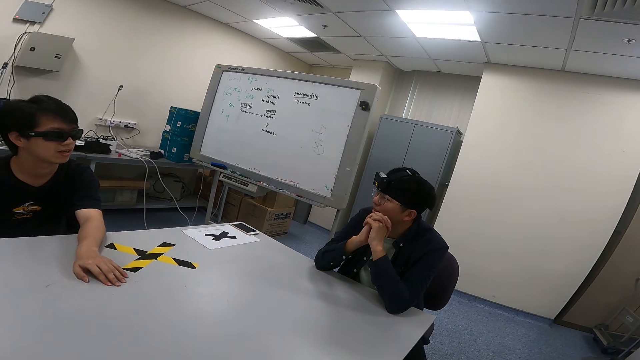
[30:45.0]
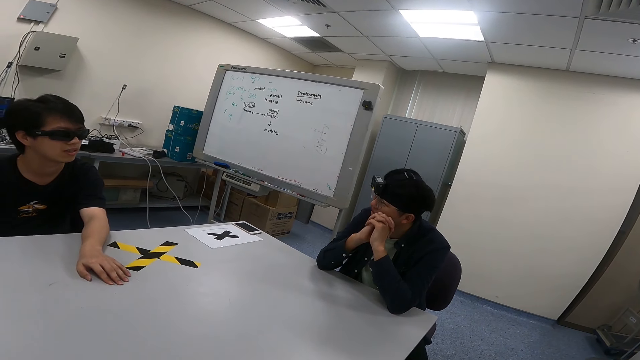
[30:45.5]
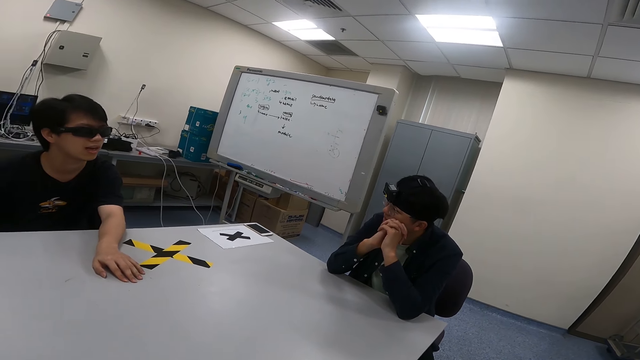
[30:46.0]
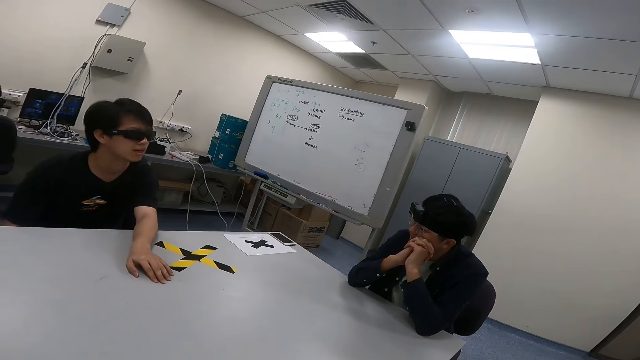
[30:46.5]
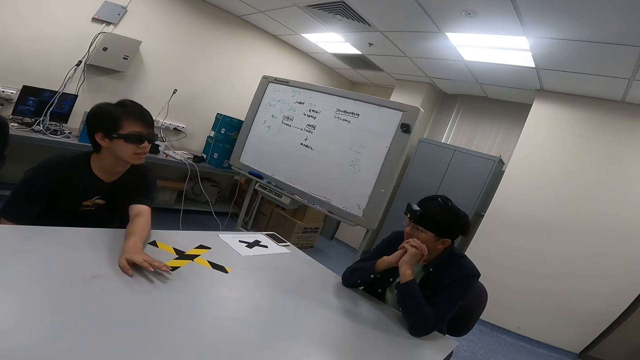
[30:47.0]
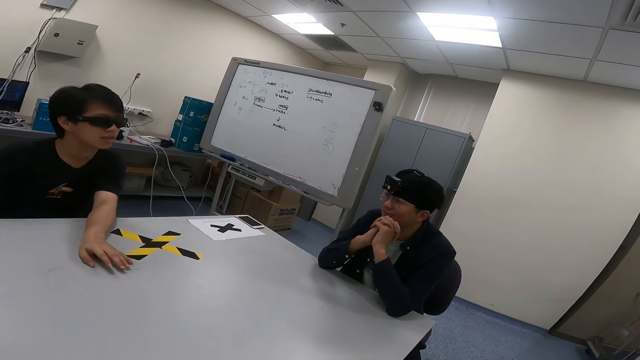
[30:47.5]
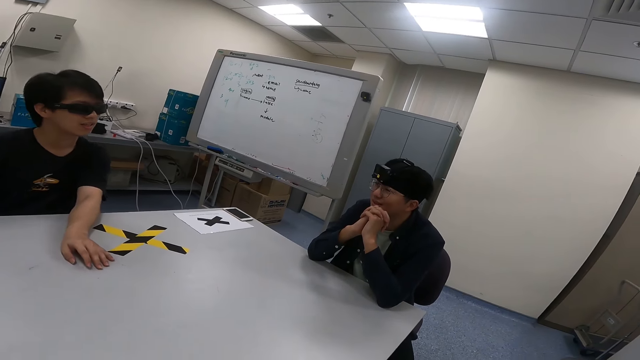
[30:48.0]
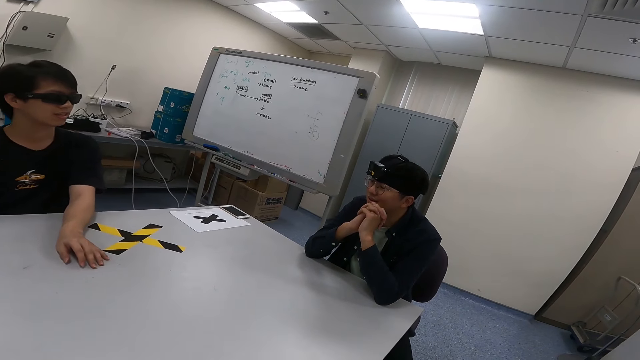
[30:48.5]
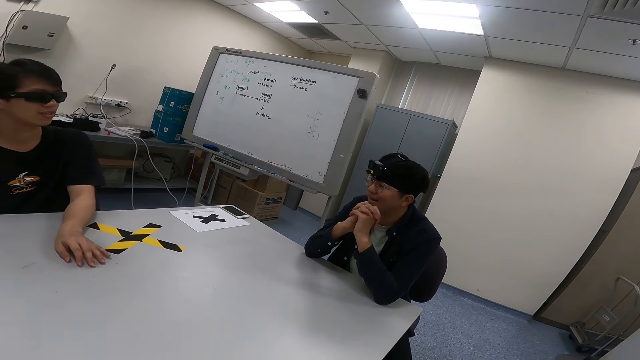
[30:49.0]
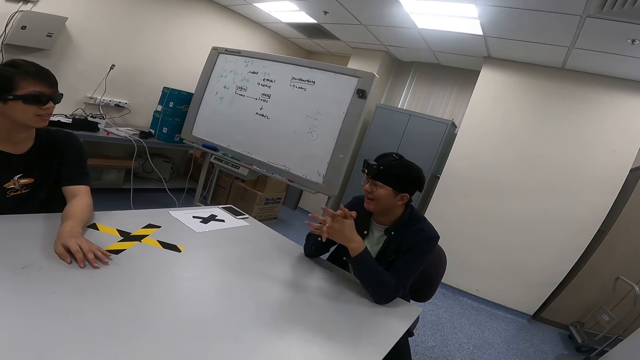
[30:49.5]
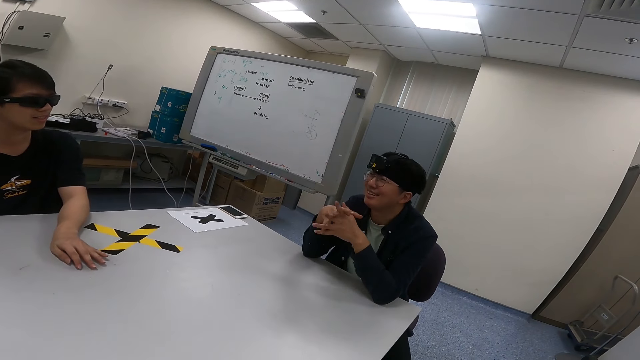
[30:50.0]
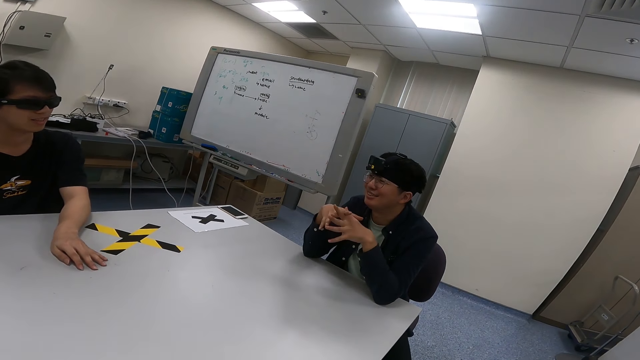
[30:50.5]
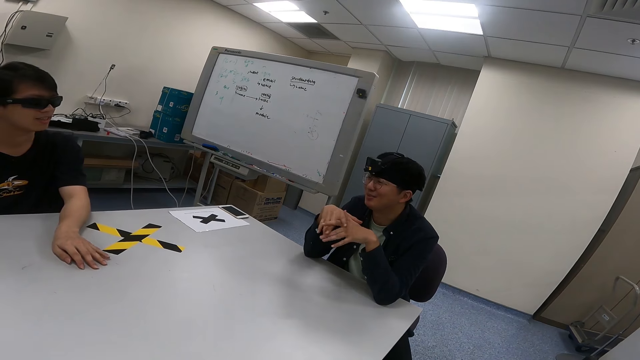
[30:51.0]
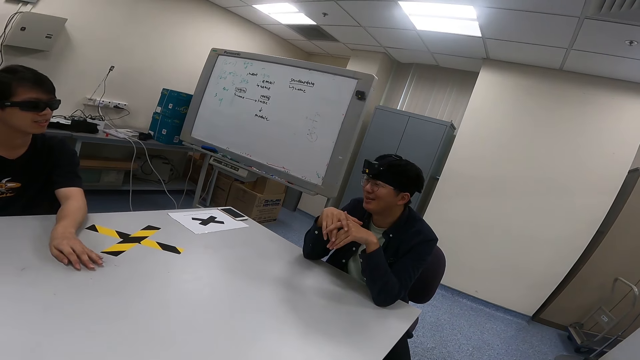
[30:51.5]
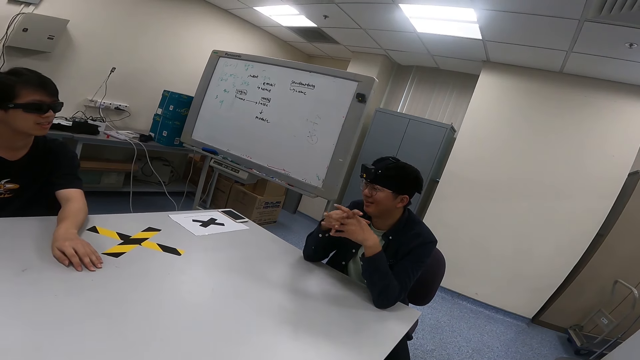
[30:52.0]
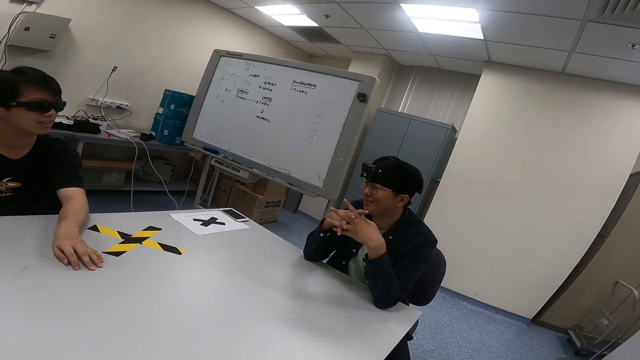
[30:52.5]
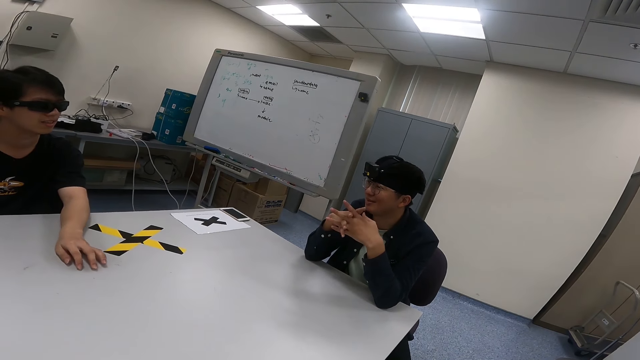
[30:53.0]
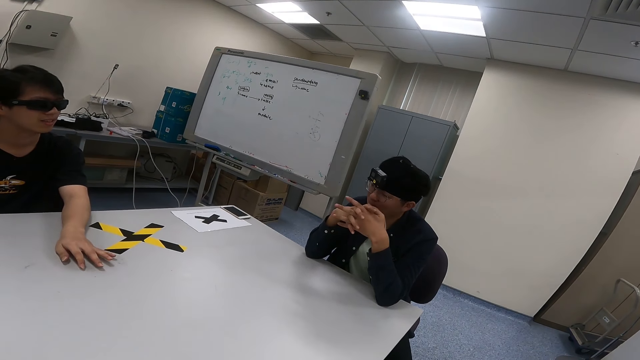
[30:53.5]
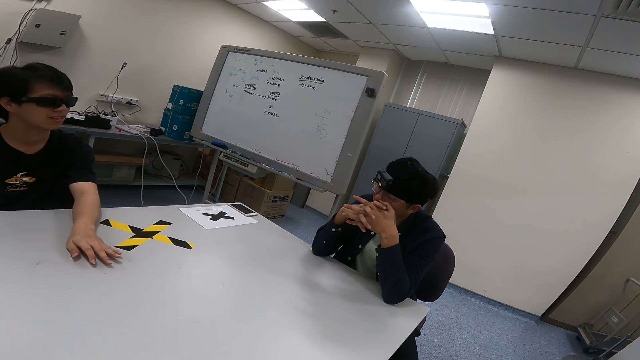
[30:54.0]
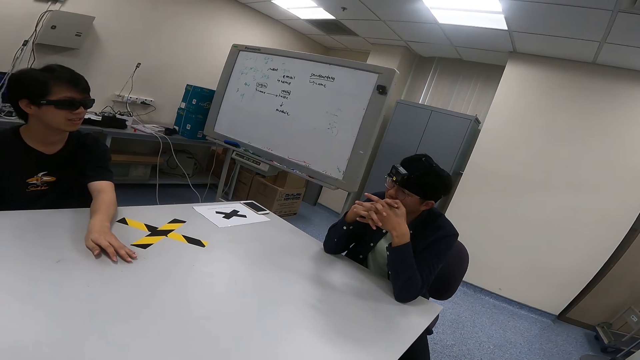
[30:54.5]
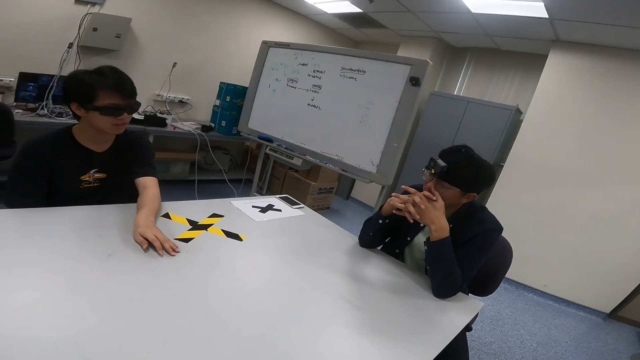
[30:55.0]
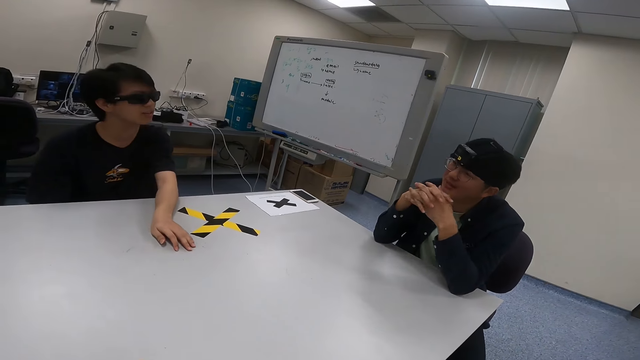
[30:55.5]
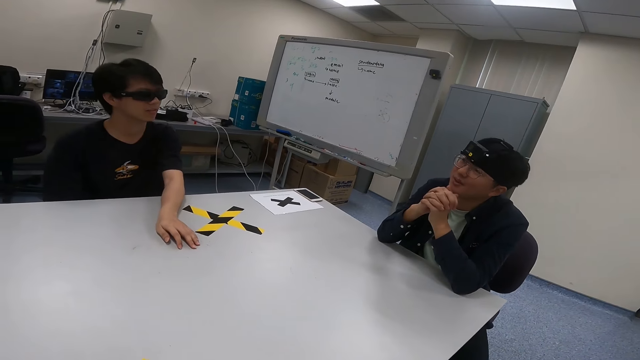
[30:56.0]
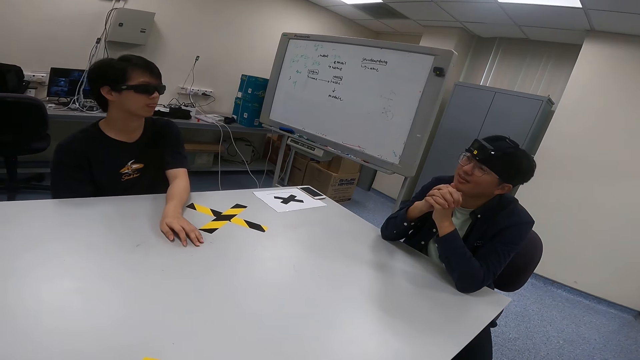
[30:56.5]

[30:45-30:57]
A man nods the head. The camera wearer turns around. Another man puts a hand on the table. The camera wearer turns around. The first man moves the hands, turns to the side and nods to the side. The other man nods the head.

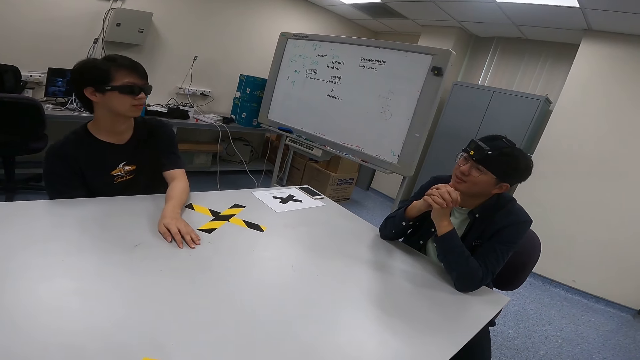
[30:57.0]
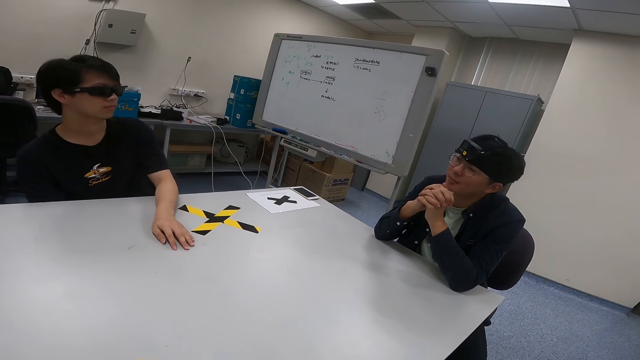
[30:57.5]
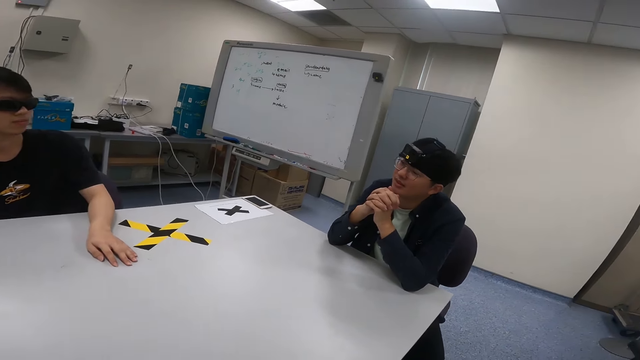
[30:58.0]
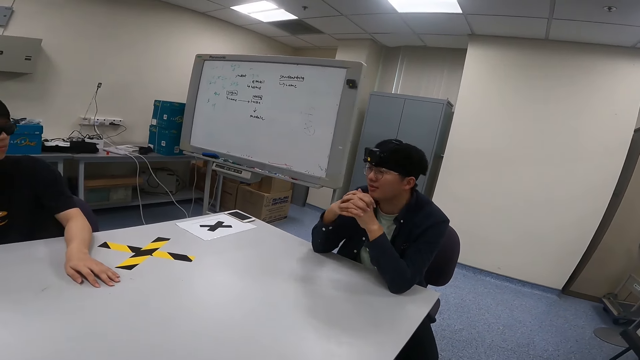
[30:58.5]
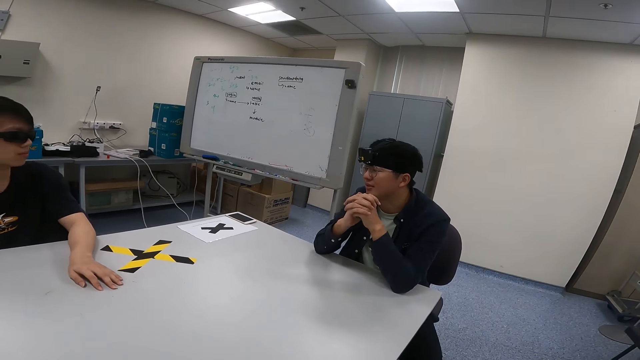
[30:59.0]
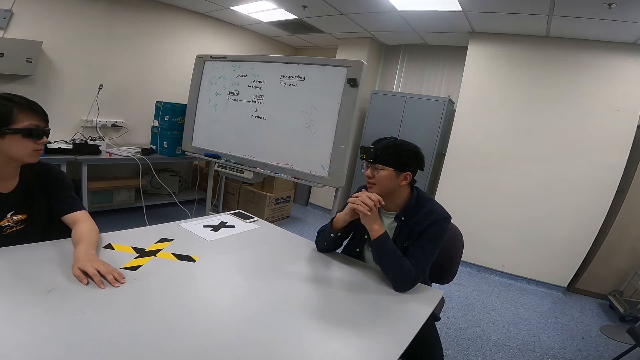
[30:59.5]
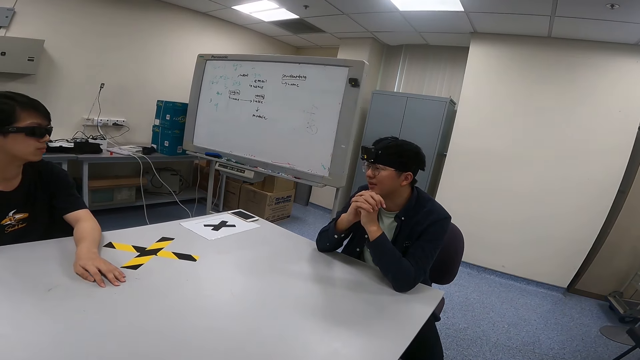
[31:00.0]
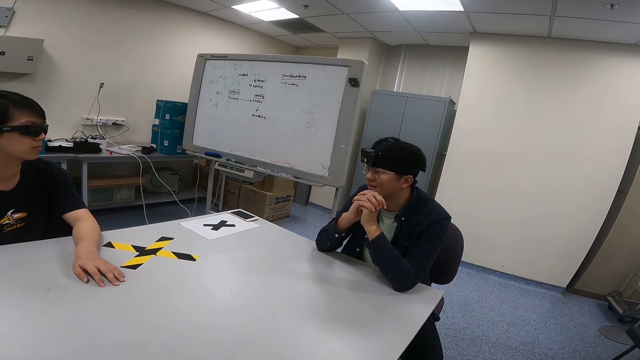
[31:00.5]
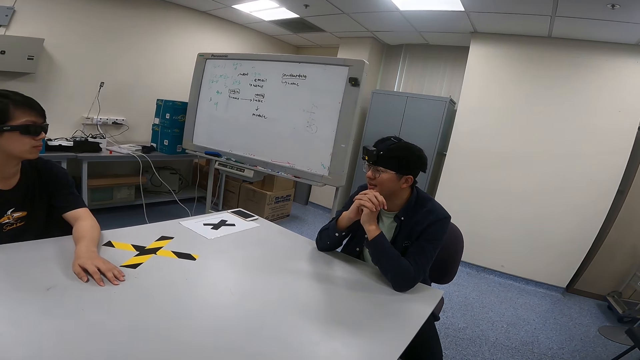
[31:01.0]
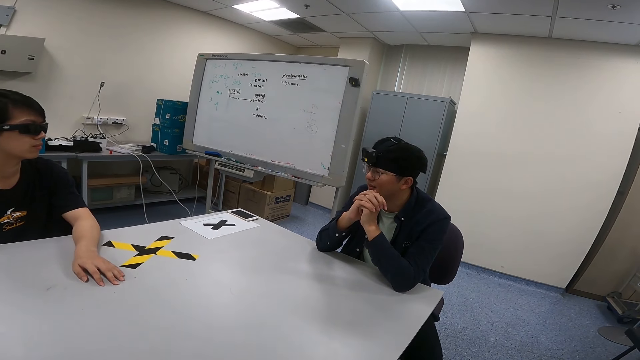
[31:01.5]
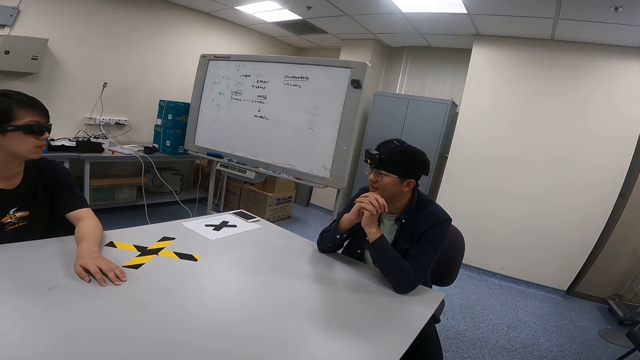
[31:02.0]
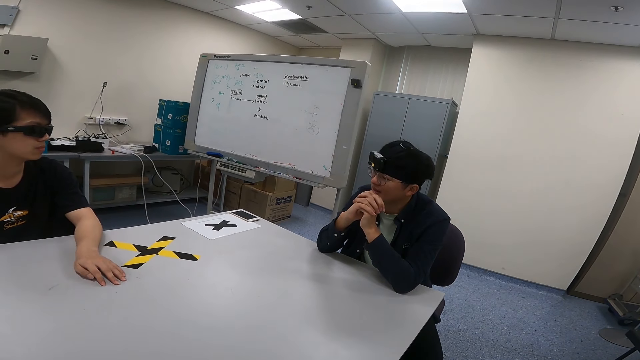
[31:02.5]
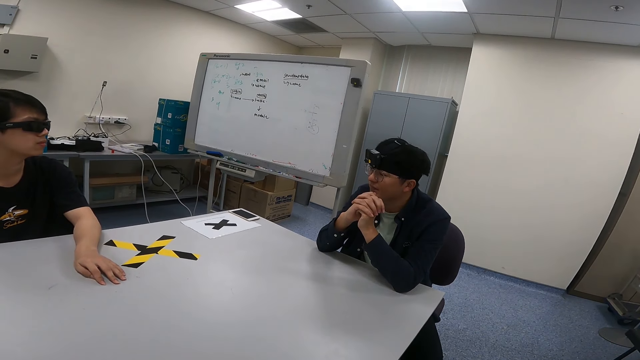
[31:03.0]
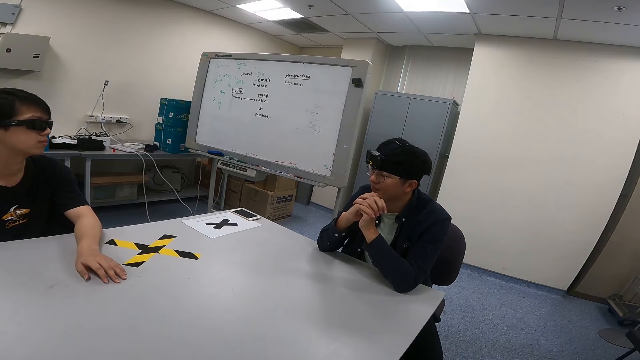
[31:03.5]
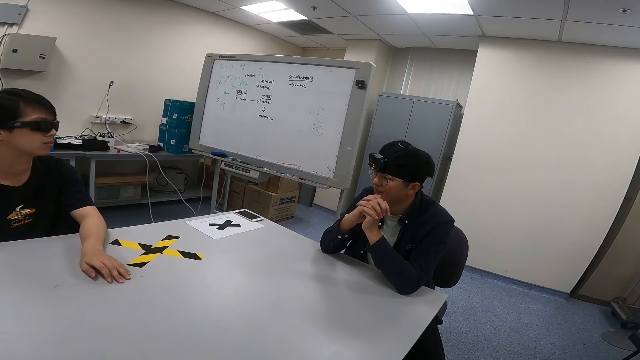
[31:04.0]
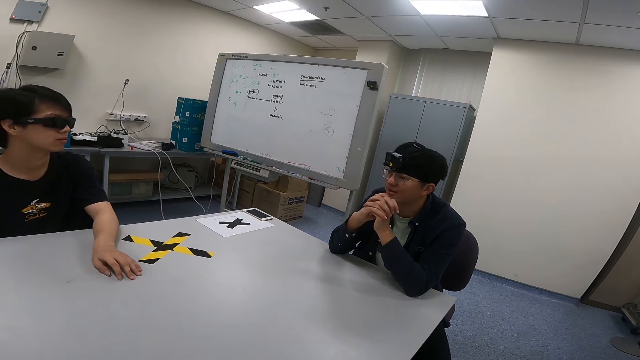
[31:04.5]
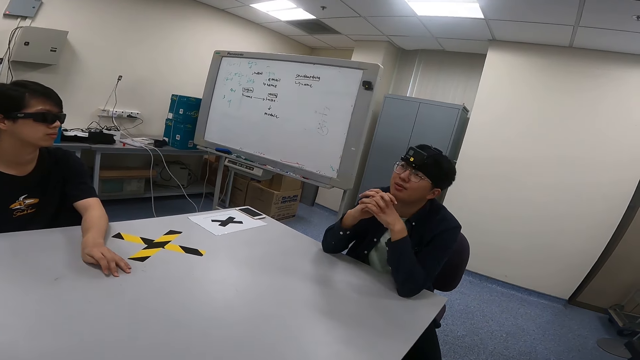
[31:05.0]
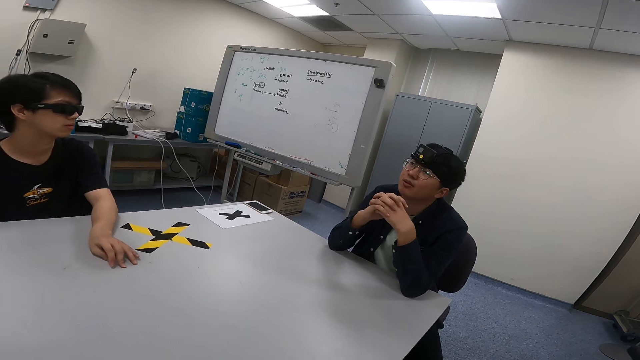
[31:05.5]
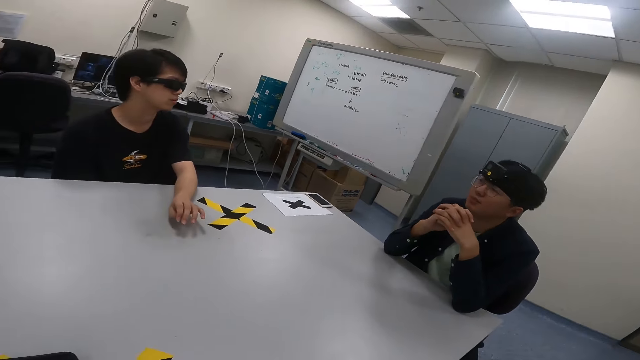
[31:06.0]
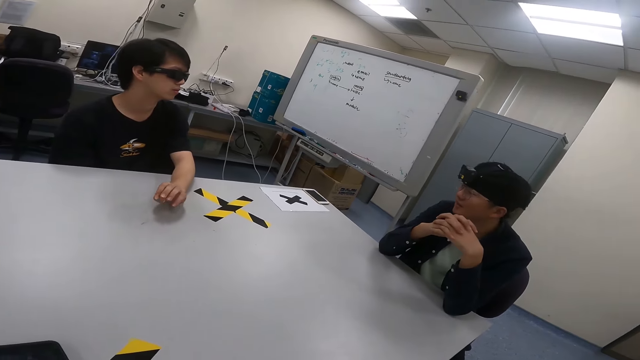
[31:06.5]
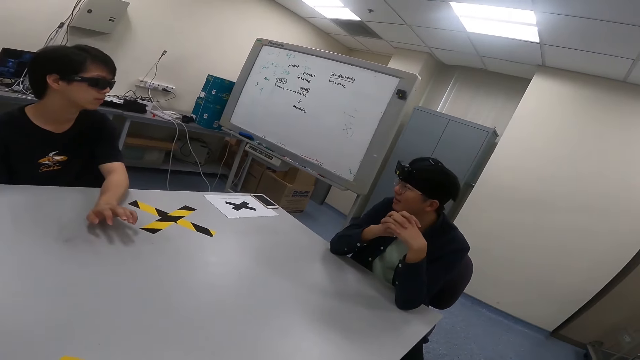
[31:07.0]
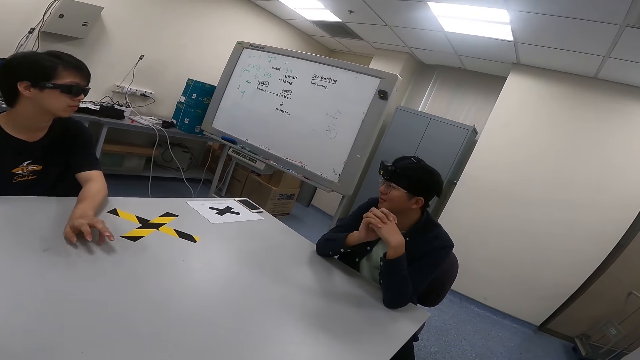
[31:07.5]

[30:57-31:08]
A man leans on the table. The camera wearer turns around. The man nods the head and leans on the table. Another man nods the head. The first man looks up. The camera wearer turns around.
